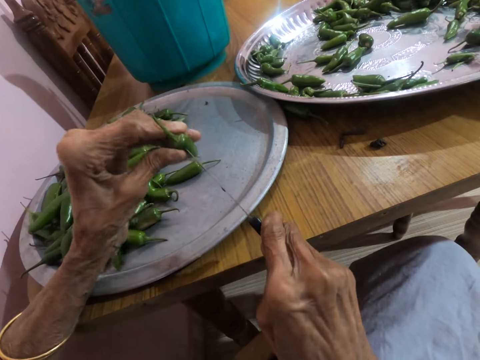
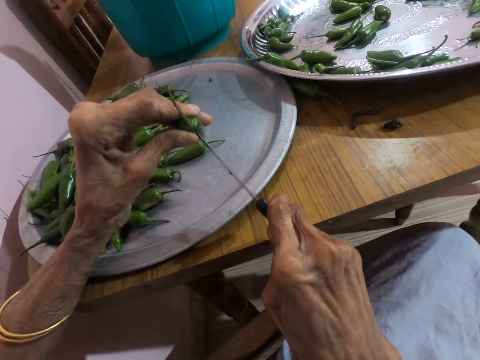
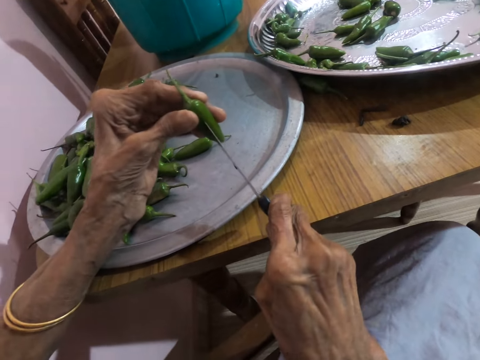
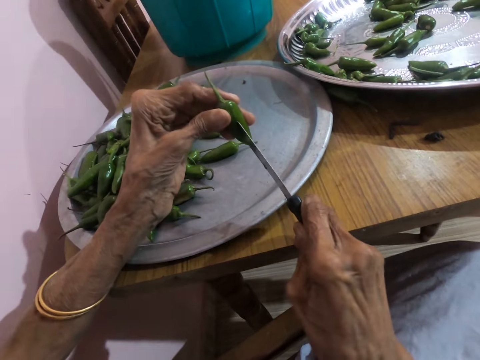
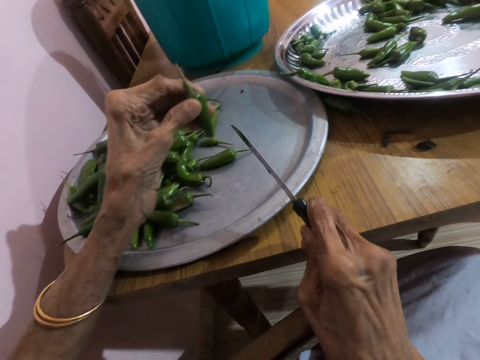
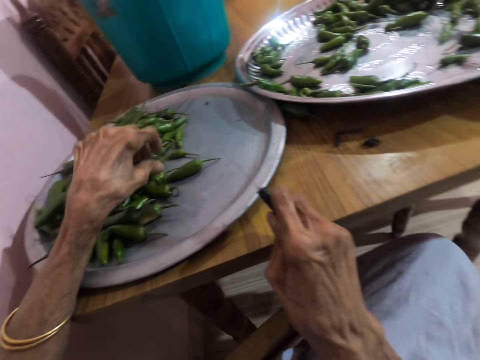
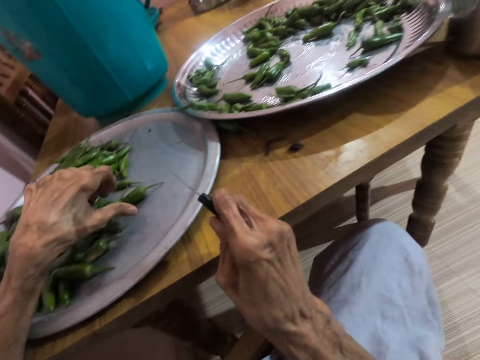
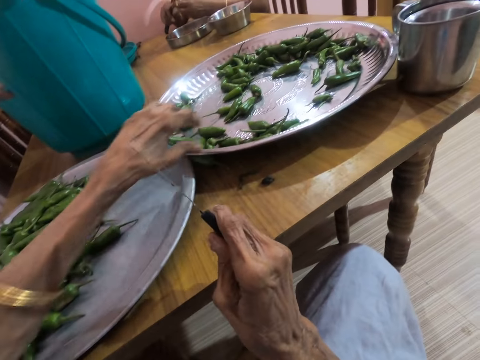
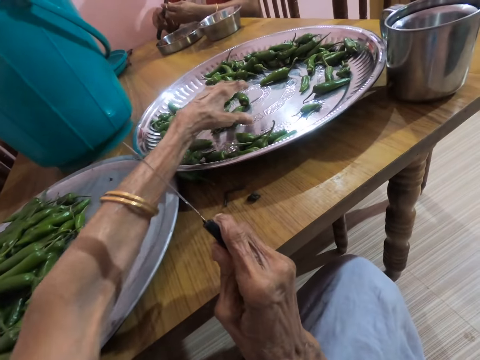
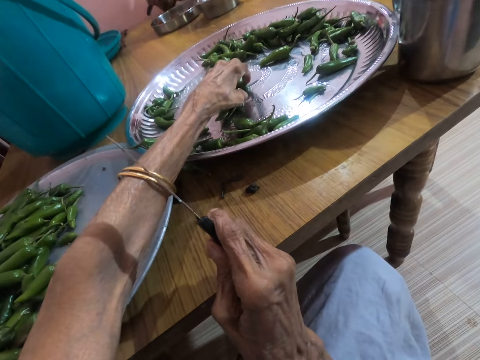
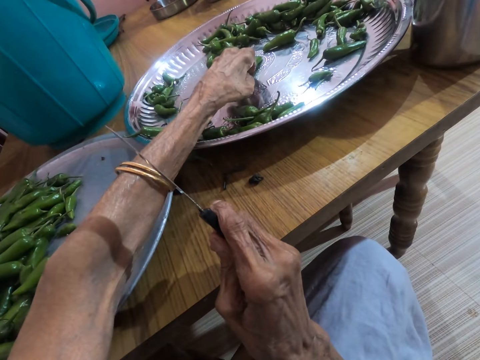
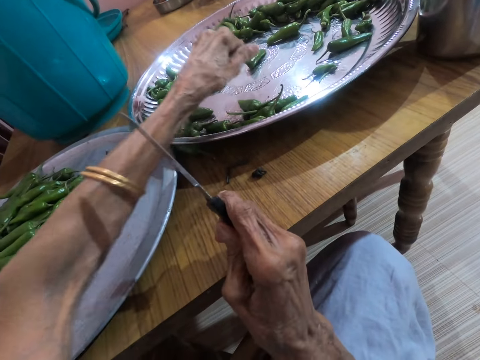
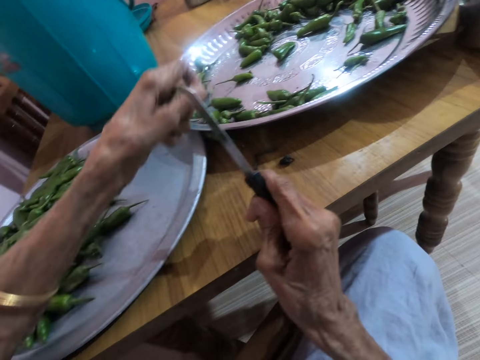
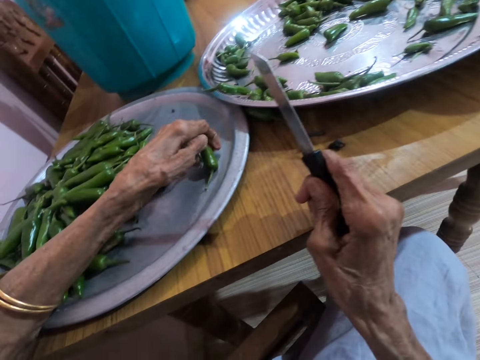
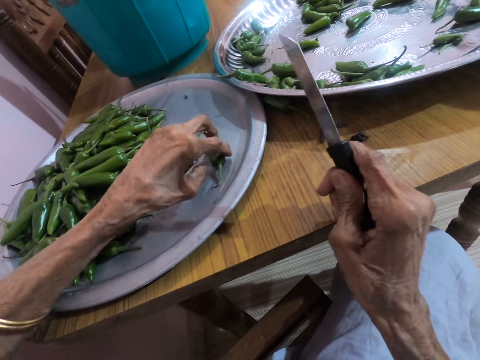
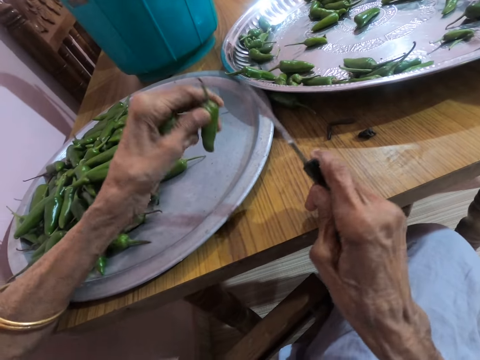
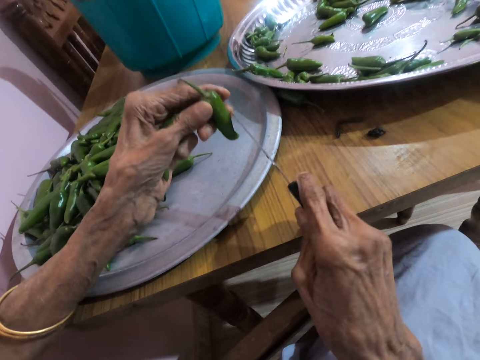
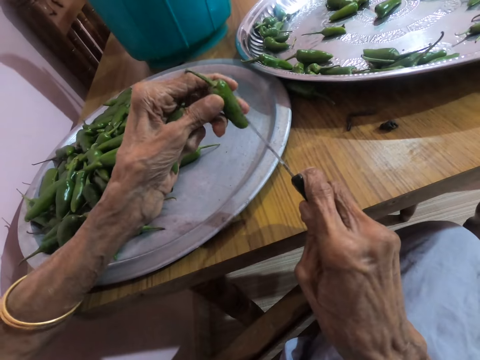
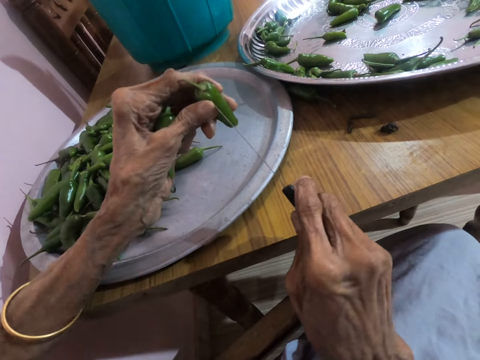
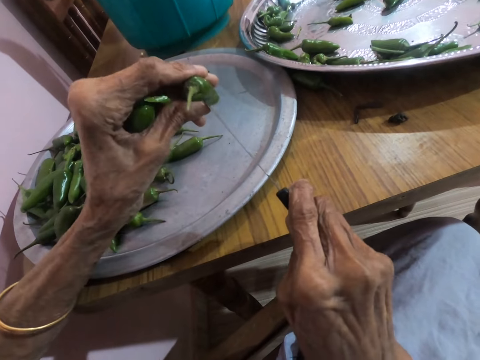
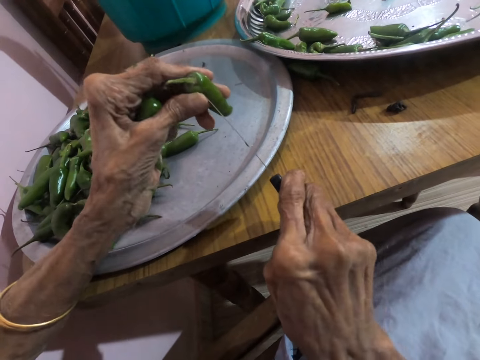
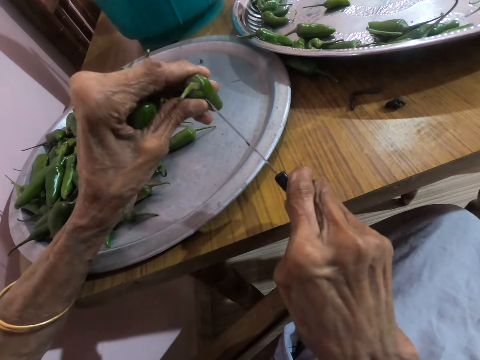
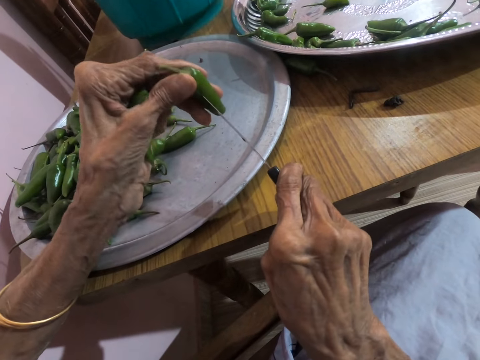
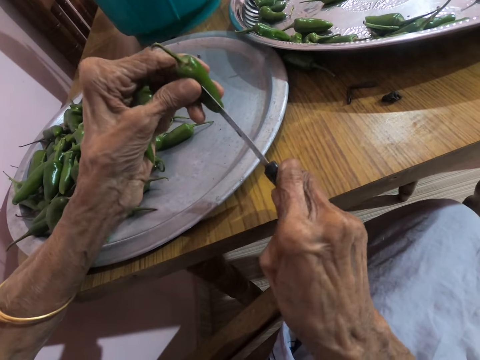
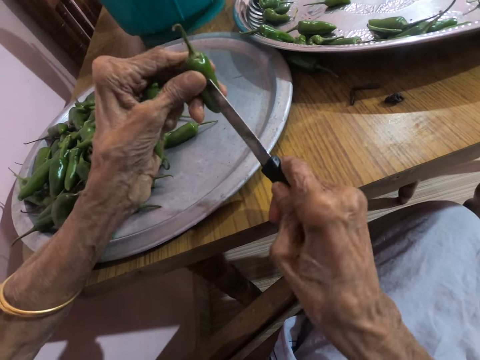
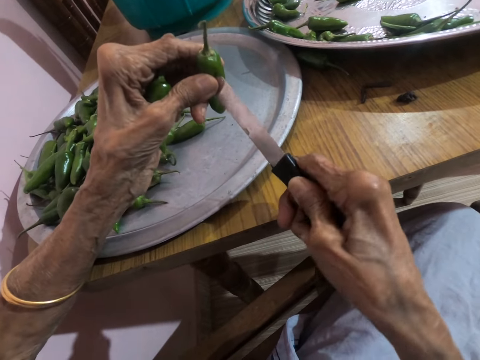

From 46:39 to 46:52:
The camera wearer cuts the chili pepper or slender green pepper with a knife. She drops the slender green pepper on the tray on the table with her left hand. A woman slices garlic in her left hand with the knife in her right hand. The camera wearer picks some slender green pepper from the tray on the table with her left hand. She drops a slender green pepper on the tray on the table with her left hand. She picks the slender green pepper from the tray on the table with her left hand. She places the knife in her right hand on the slender green pepper in her left hand. She pierces the slender green pepper in her left hand with the knife in her right hand. She cuts the chili pepper with the knife.

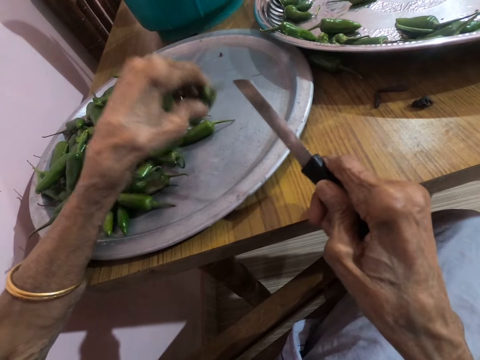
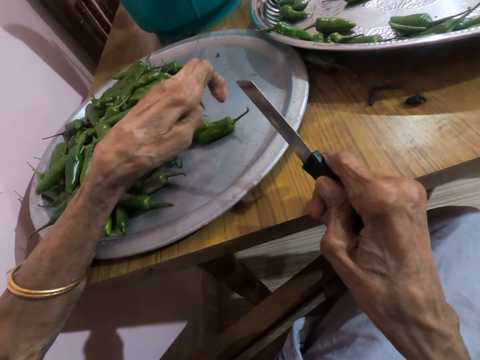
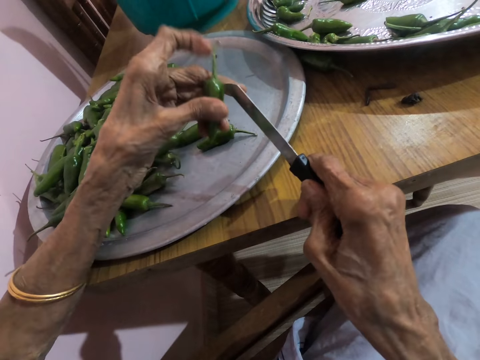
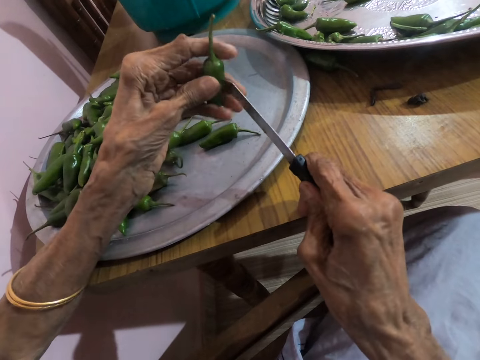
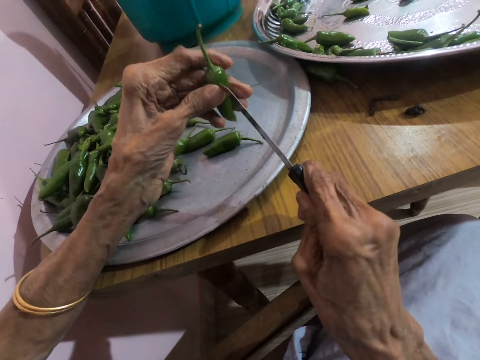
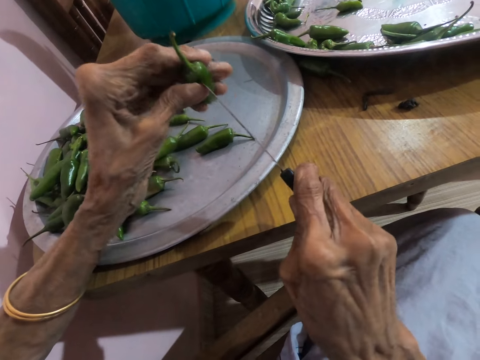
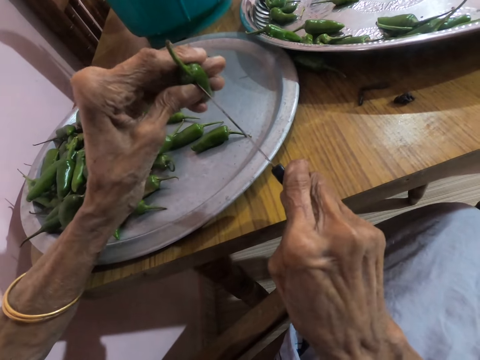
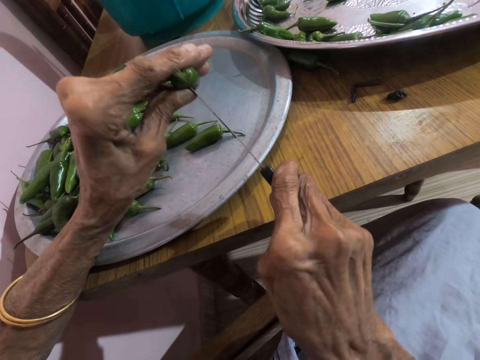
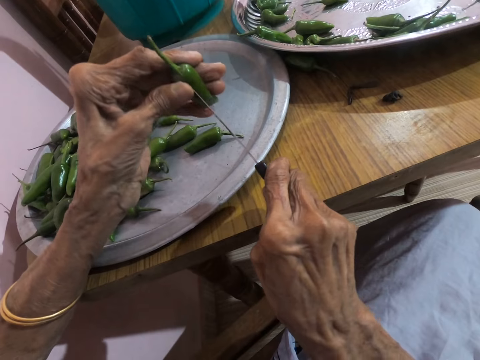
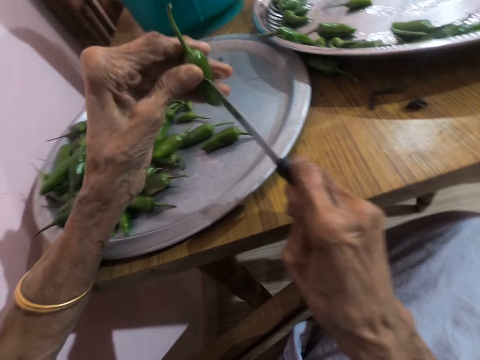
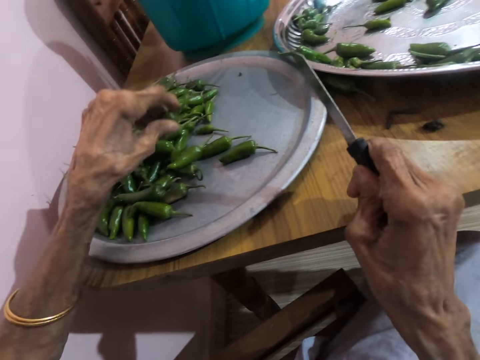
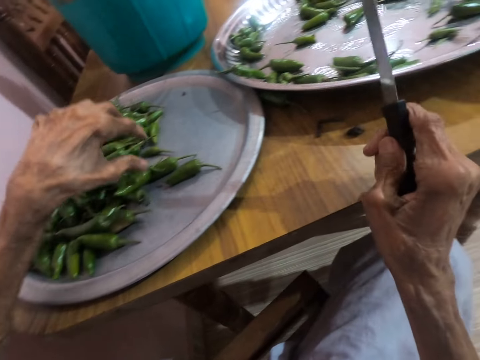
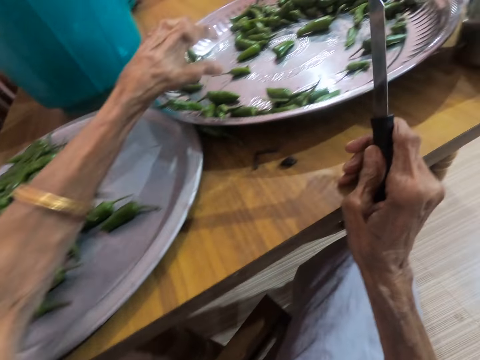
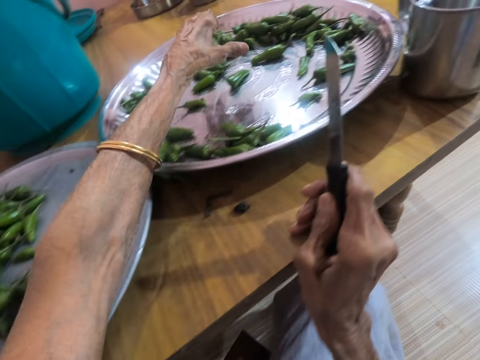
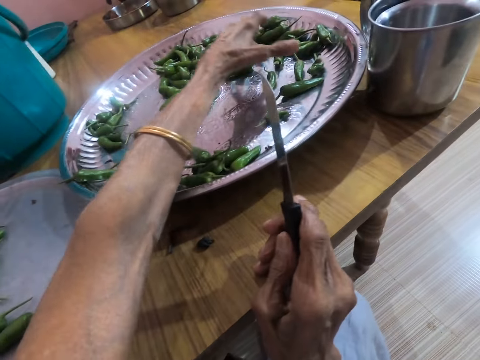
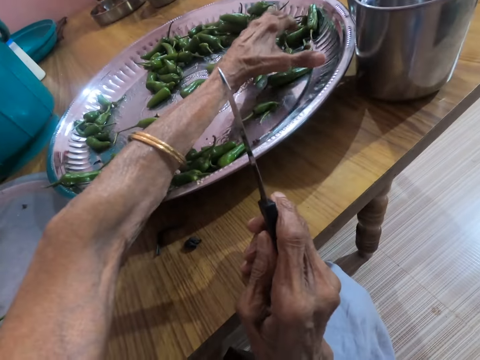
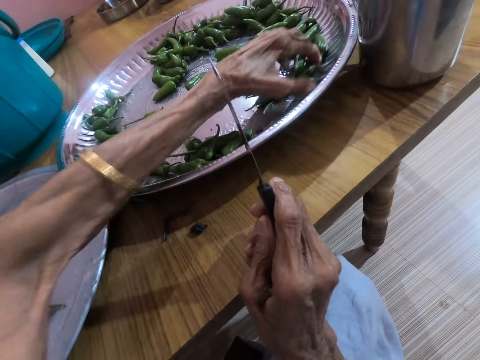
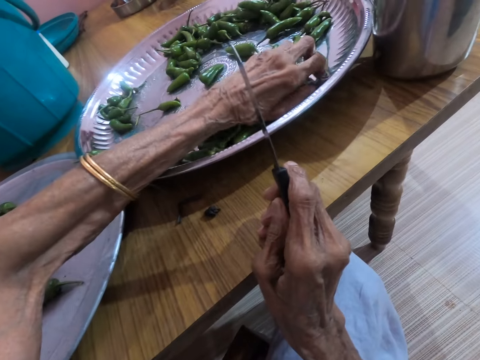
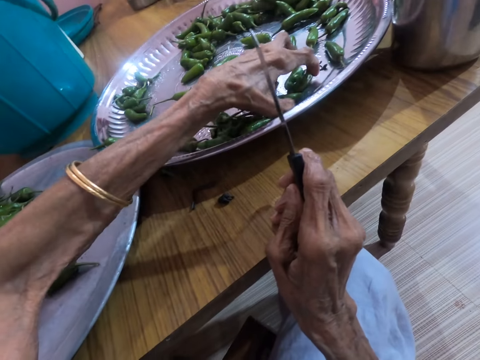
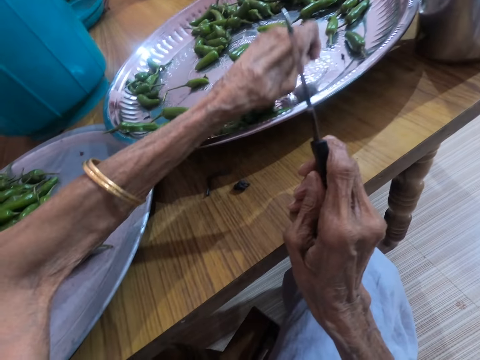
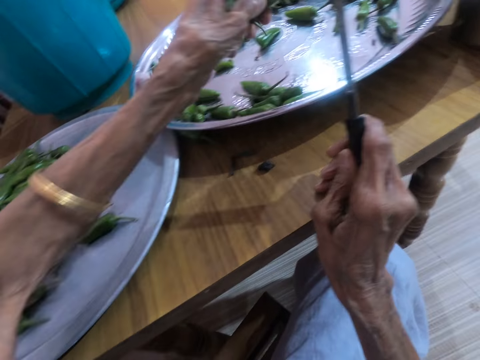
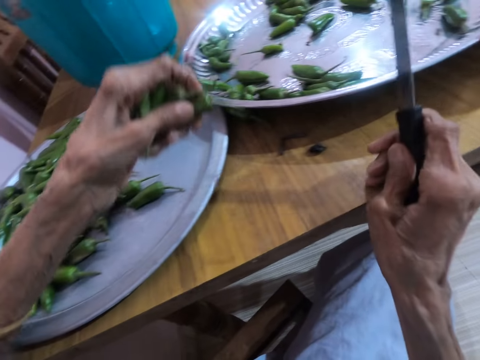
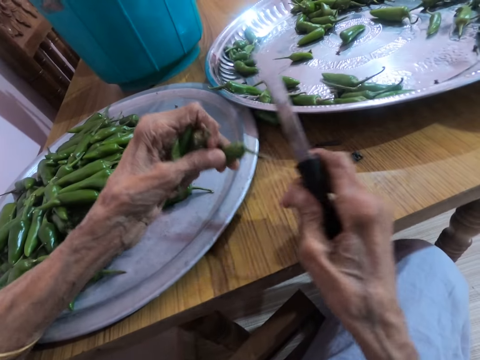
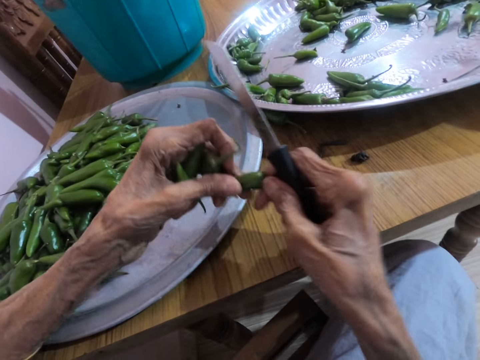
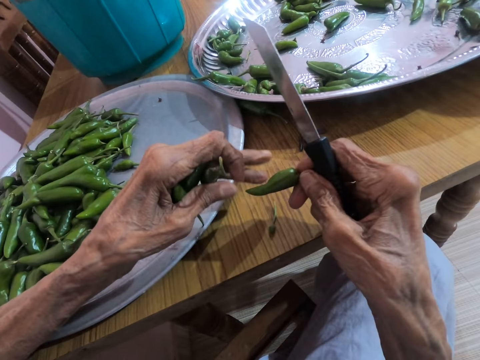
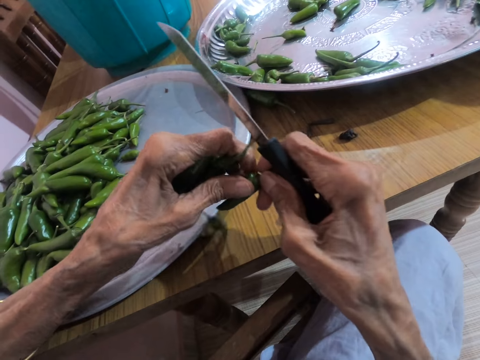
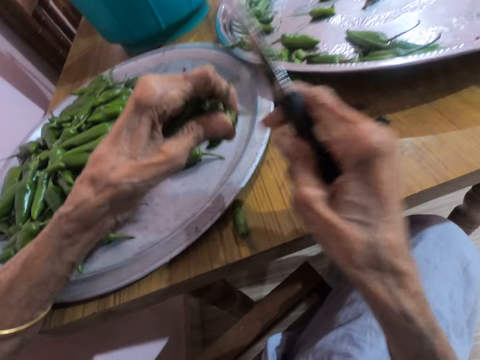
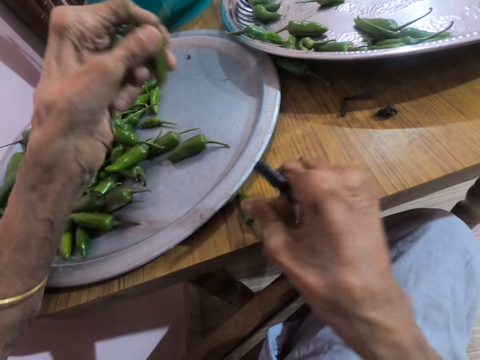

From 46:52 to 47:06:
The camera wearer drops the slender green pepper or chili pepper on the tray on the table with her left hand. She adjusts the slender green pepper in her left hand. She places the knife in her right hand on the slender green pepper in her left hand. She pierces the slender green pepper in her left hand with the knife in her right hand. She cuts the chili pepper with the knife. She drops the slender green pepper on the tray on the table with her left hand. She moves the slender green pepper on the tray on the table with her left hand. She picks some slender green pepper from the tray on the table with her left hand. She passes the slender green pepper from her left hand to her right hand. She drops a stalk on the table with her left hand. She passes the slender green pepper from her right hand to her left hand. She picks a slender green pepper from the table with her right hand.
